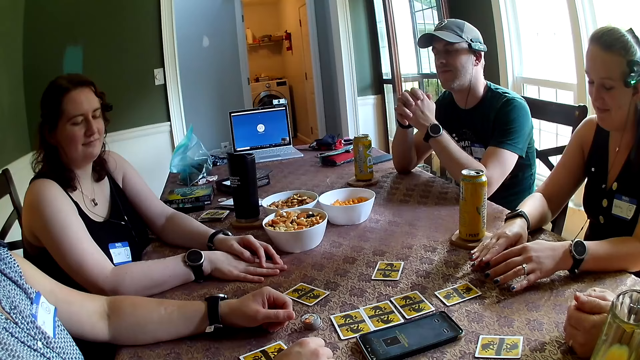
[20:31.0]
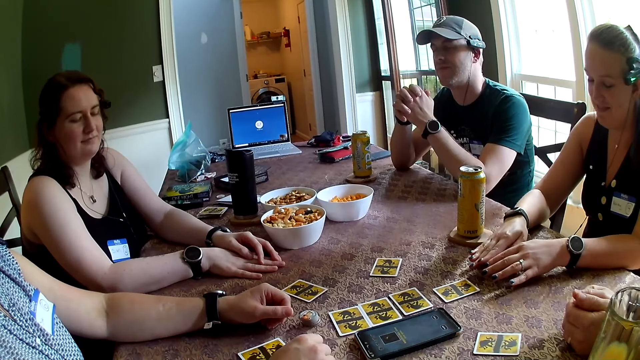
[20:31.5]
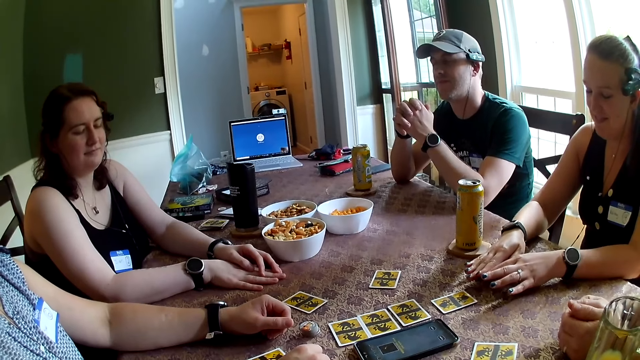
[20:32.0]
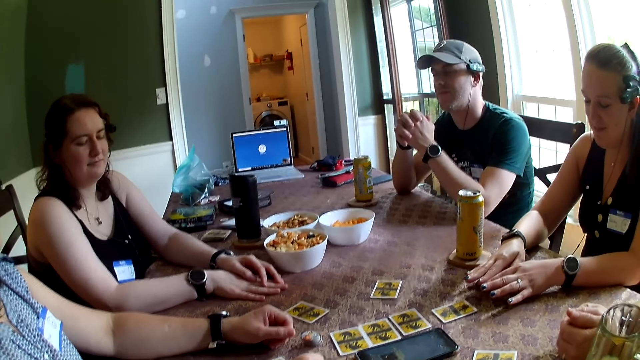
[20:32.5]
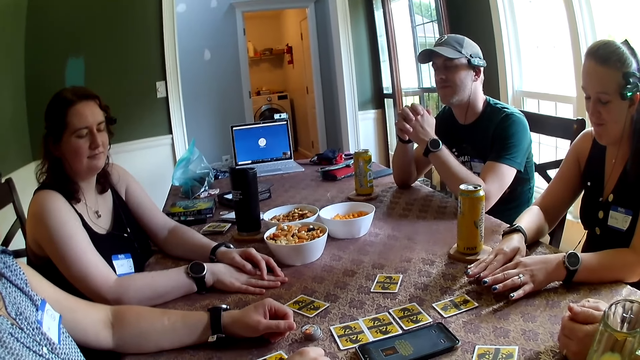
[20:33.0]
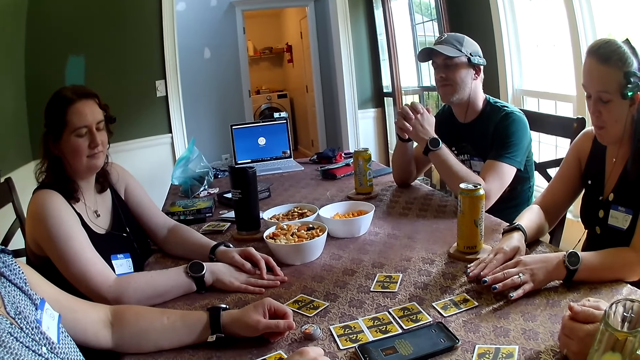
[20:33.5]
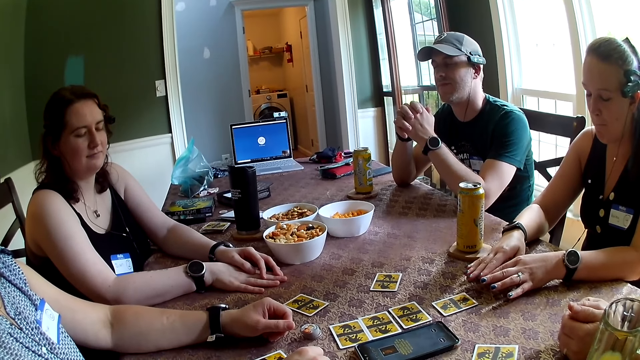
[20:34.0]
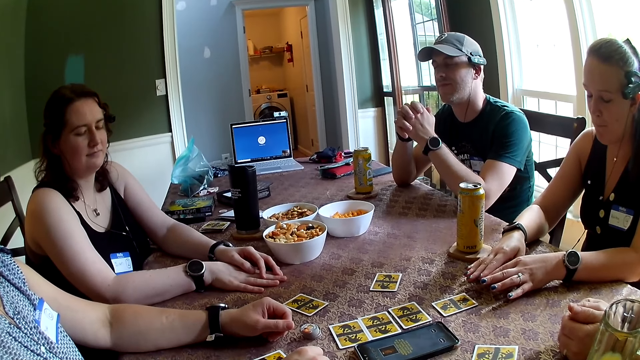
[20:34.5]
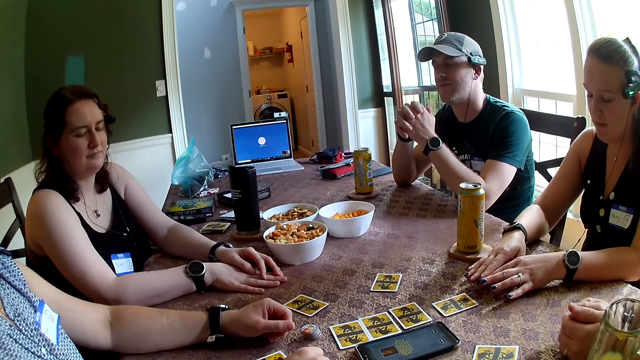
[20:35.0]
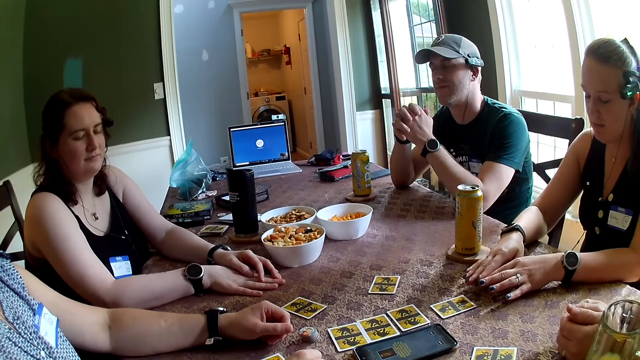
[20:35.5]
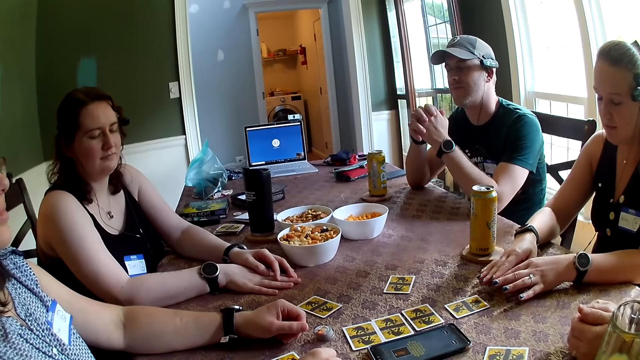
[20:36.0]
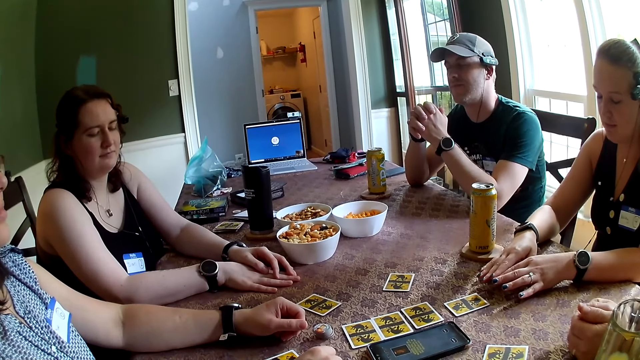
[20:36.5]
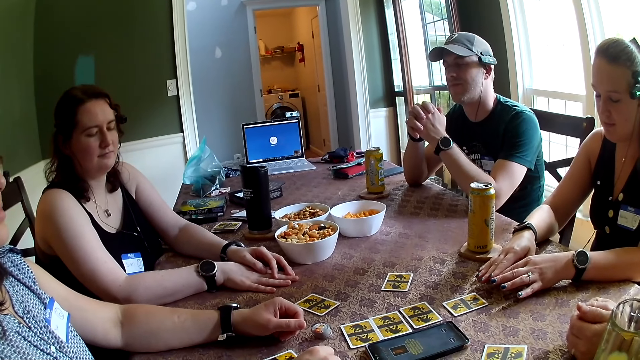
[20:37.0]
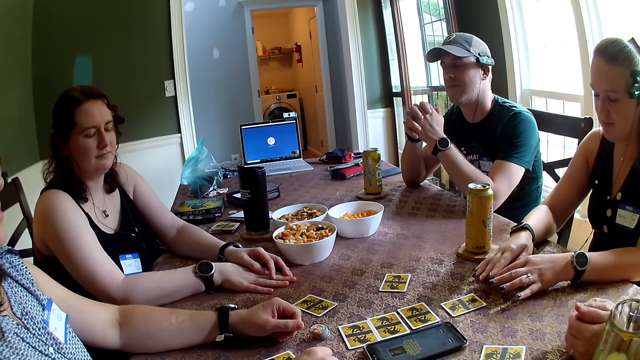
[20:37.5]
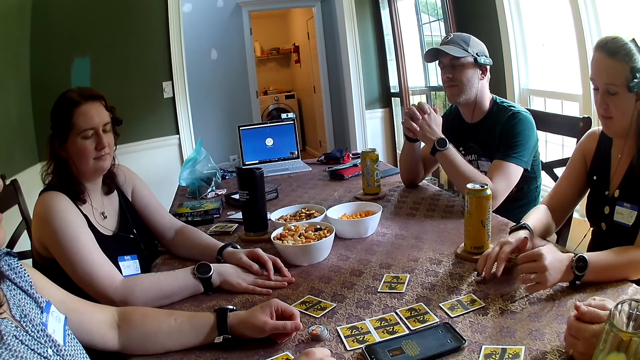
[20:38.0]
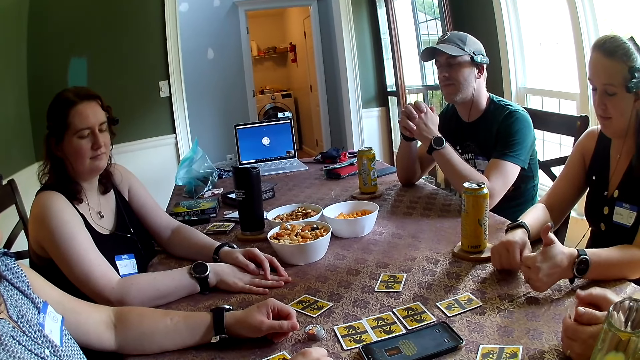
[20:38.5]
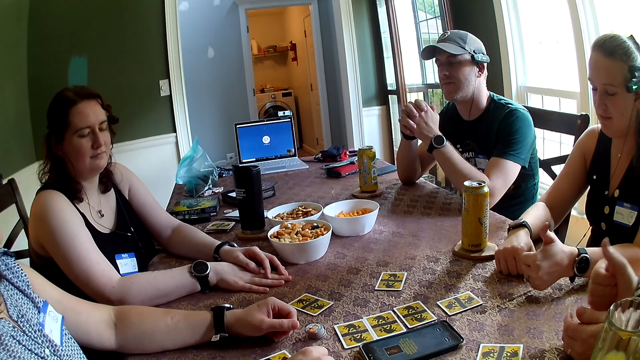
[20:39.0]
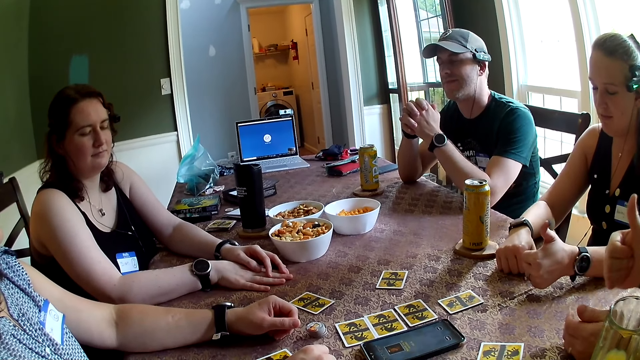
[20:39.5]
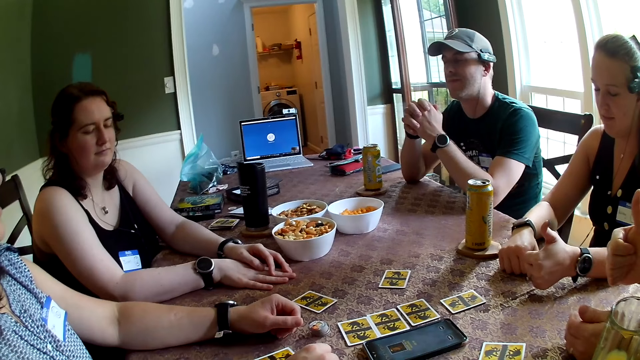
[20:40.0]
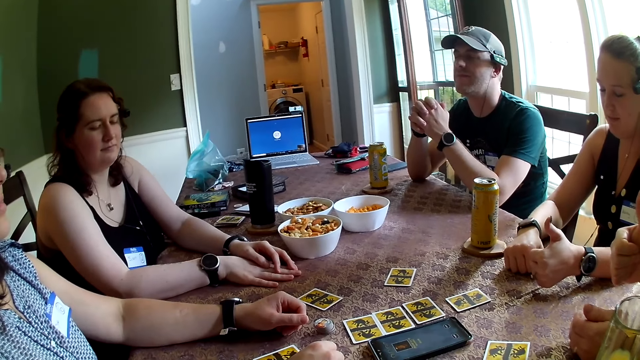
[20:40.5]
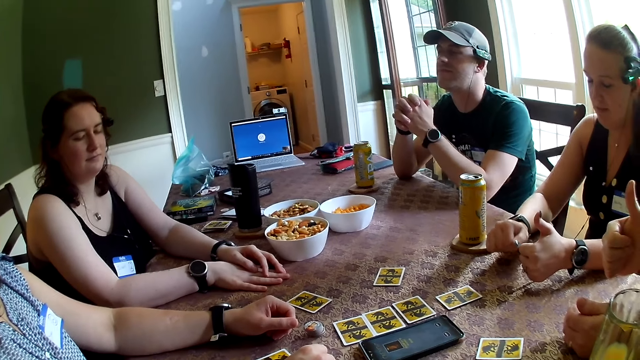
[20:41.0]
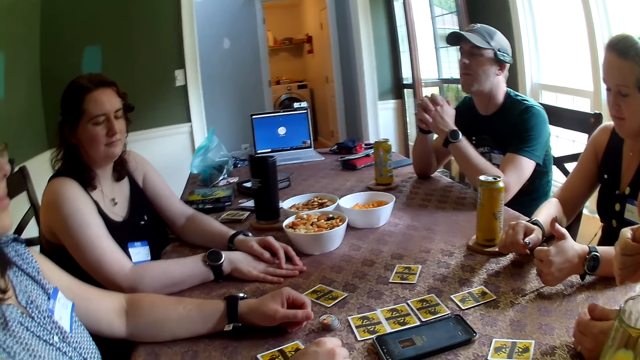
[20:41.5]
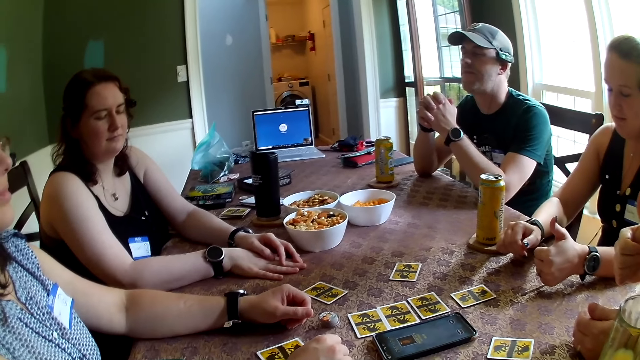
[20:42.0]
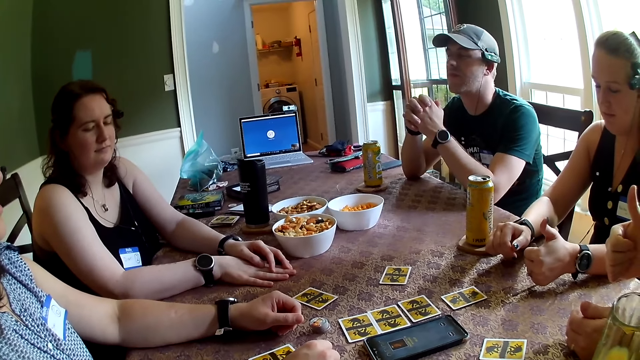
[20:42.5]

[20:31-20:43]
The woman sticks out her left thumb. The man sticks out his right thumb.

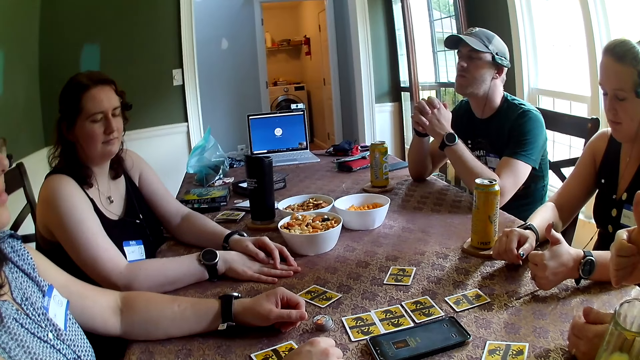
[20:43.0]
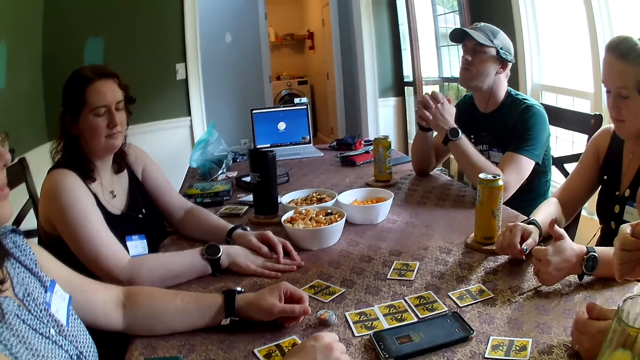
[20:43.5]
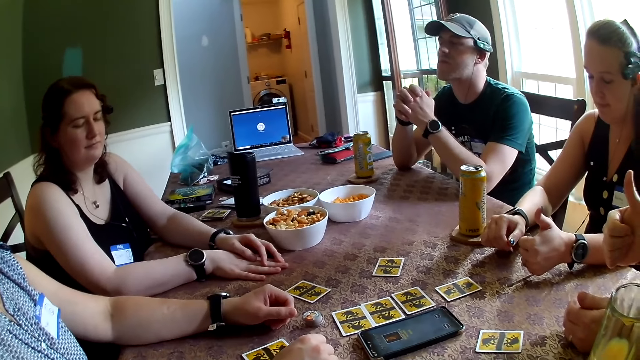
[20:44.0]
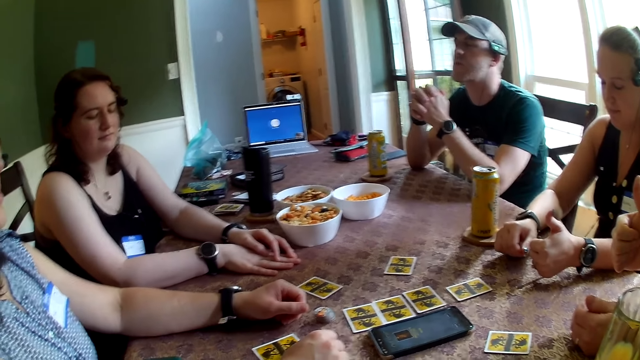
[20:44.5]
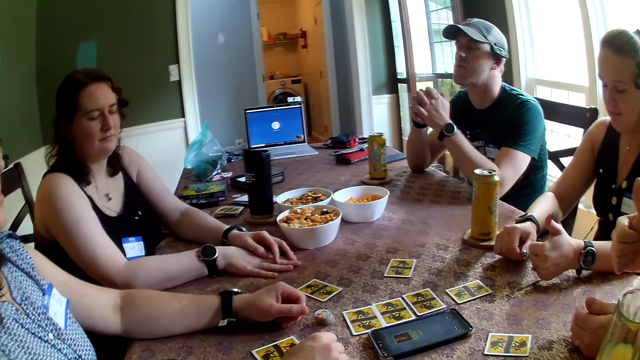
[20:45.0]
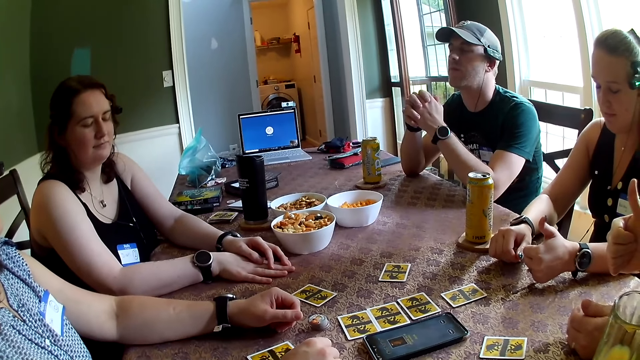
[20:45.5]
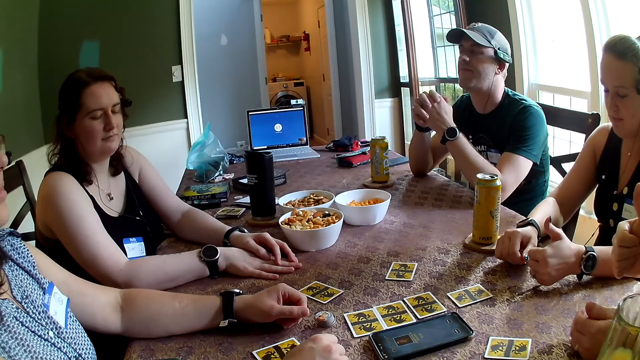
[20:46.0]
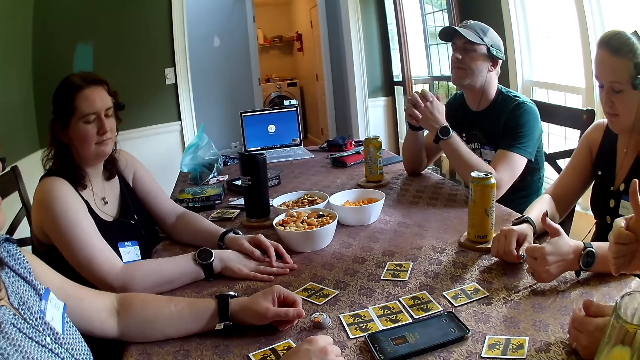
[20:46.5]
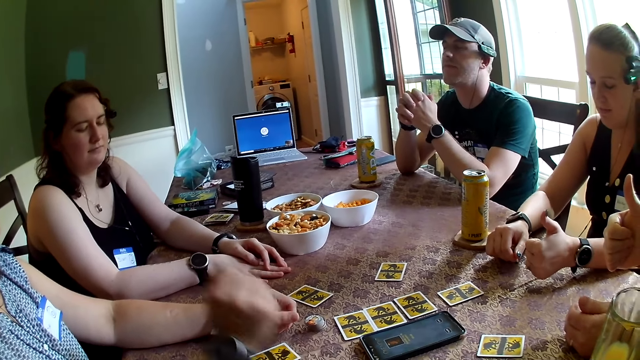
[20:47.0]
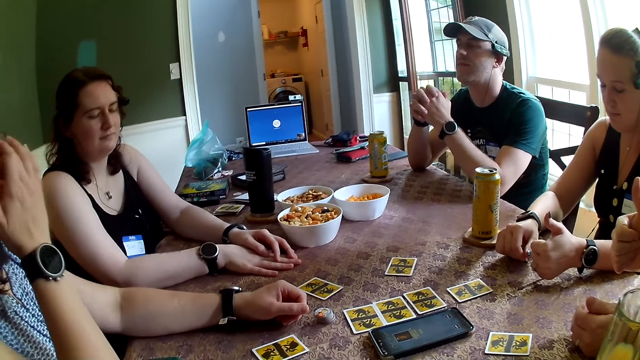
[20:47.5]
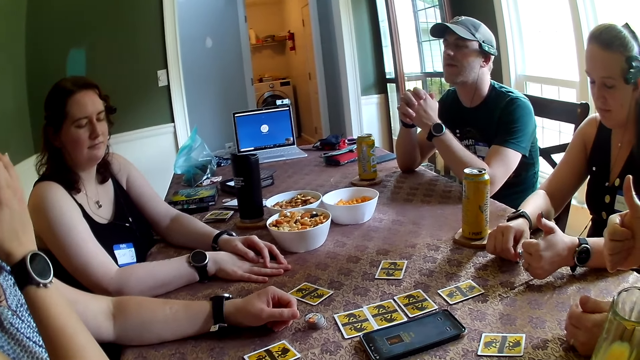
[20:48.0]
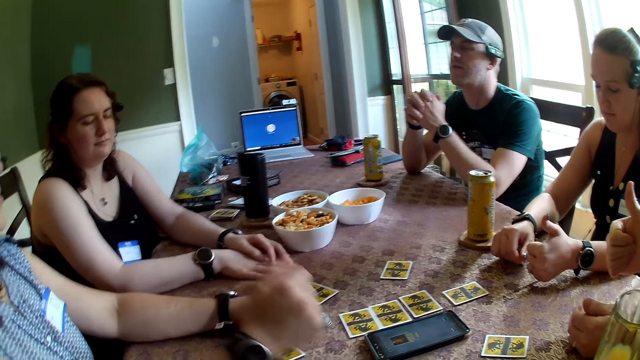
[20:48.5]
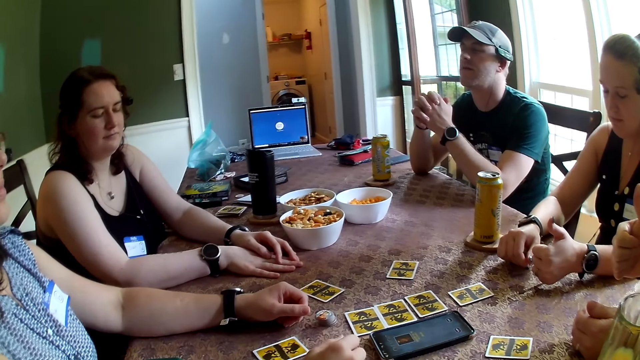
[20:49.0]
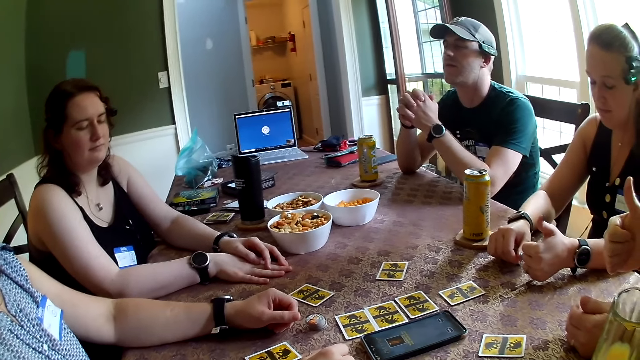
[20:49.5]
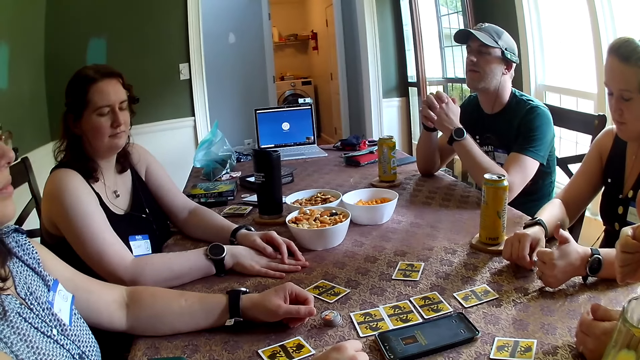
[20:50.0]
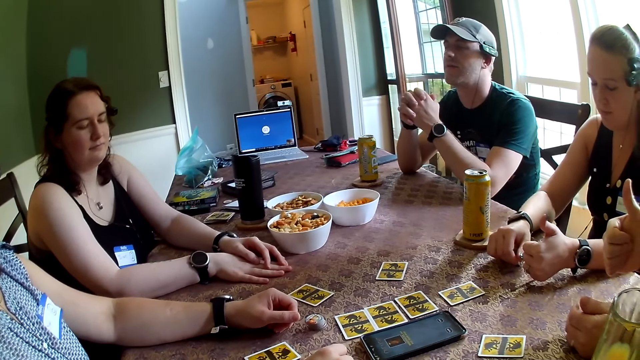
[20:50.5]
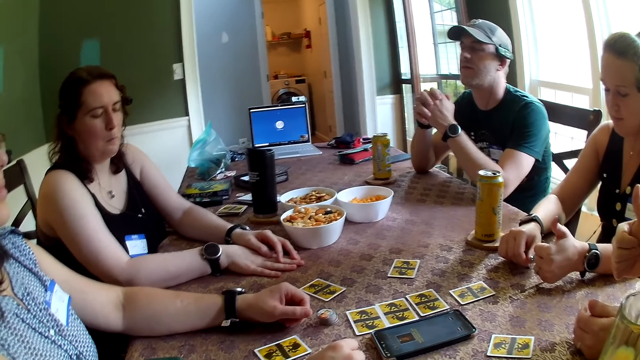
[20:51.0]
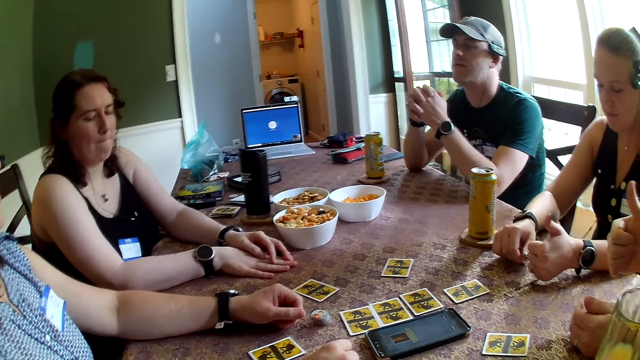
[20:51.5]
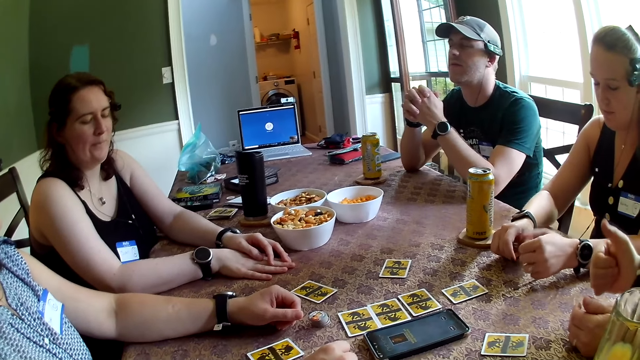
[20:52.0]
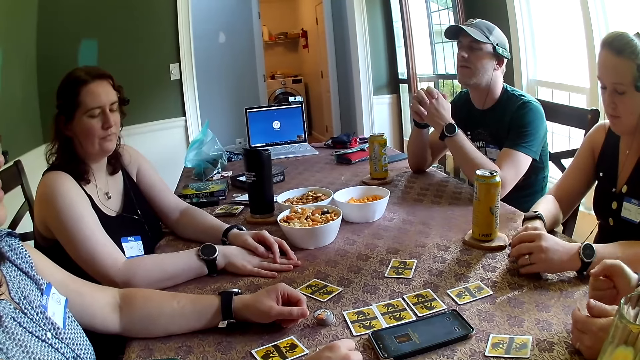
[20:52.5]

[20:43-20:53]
The woman adjusts her glasses with her right hand. Another woman sticks in her left thumb. The man sticks in his right thumb.
